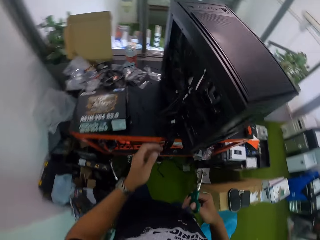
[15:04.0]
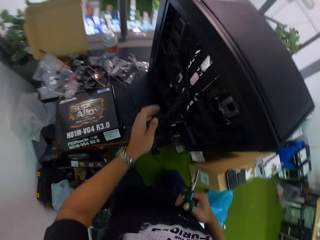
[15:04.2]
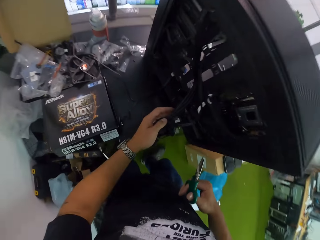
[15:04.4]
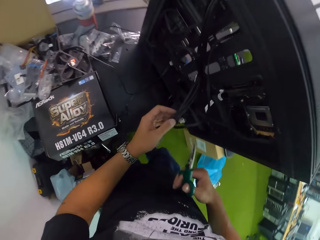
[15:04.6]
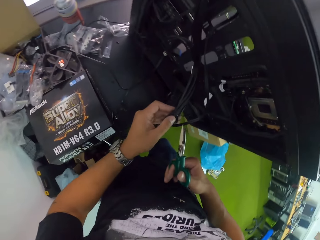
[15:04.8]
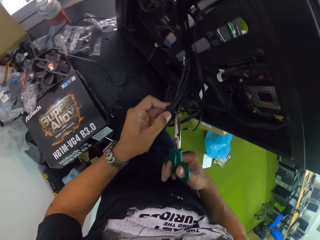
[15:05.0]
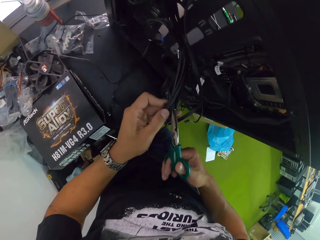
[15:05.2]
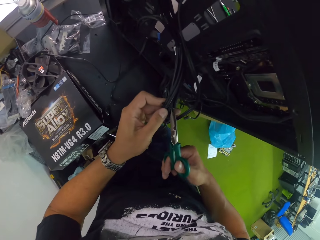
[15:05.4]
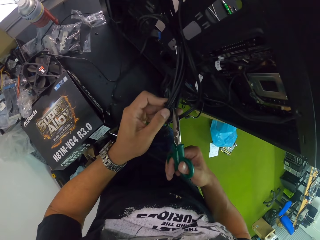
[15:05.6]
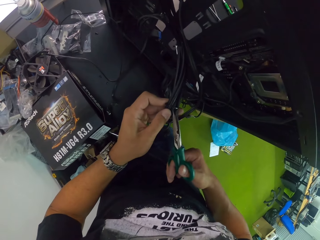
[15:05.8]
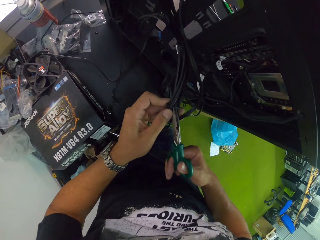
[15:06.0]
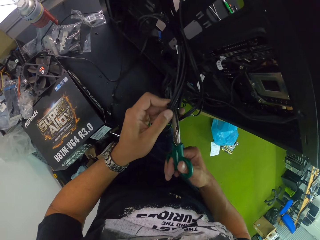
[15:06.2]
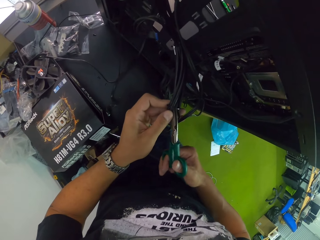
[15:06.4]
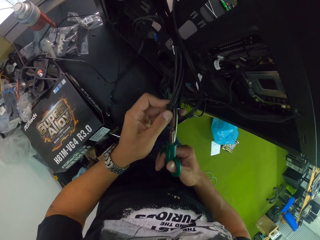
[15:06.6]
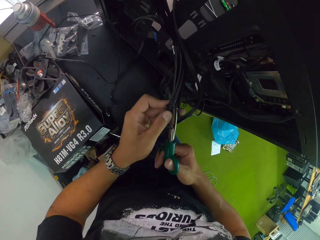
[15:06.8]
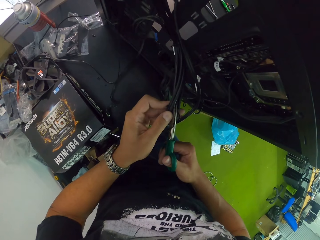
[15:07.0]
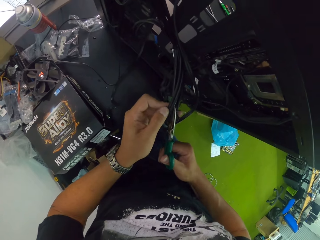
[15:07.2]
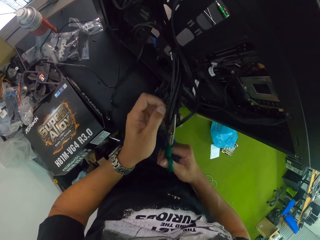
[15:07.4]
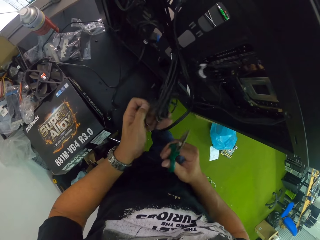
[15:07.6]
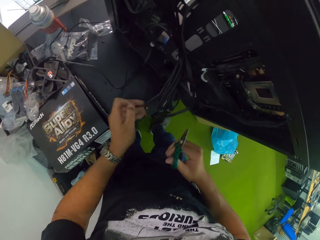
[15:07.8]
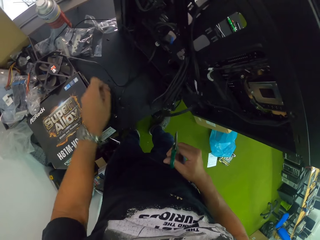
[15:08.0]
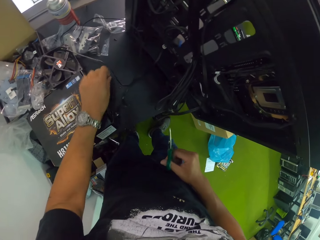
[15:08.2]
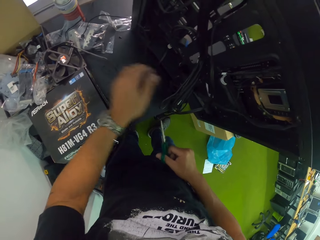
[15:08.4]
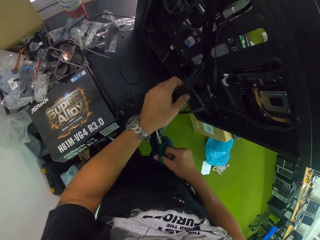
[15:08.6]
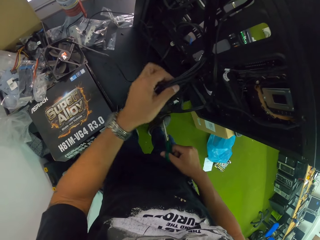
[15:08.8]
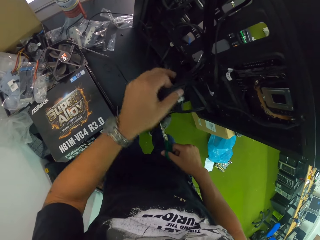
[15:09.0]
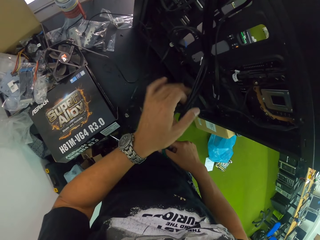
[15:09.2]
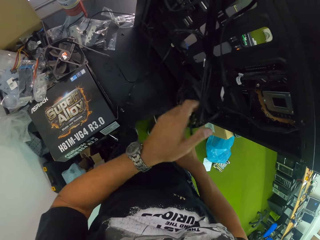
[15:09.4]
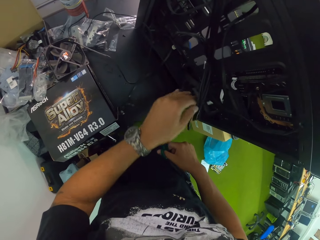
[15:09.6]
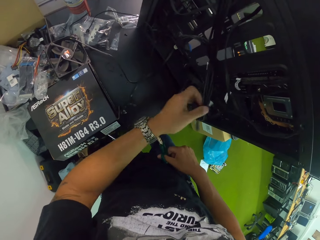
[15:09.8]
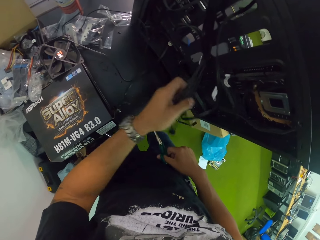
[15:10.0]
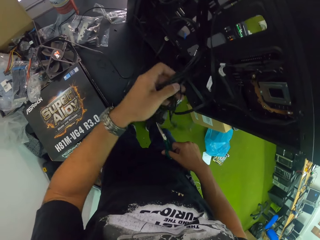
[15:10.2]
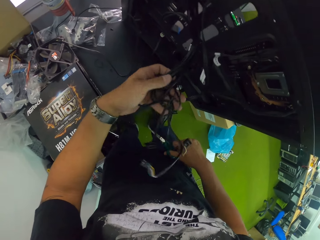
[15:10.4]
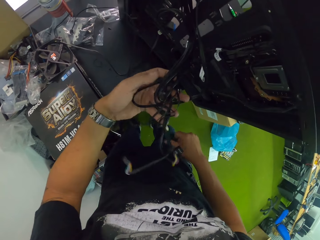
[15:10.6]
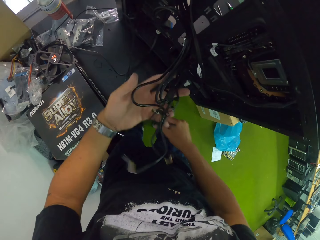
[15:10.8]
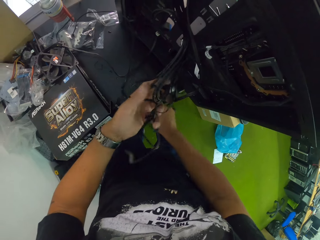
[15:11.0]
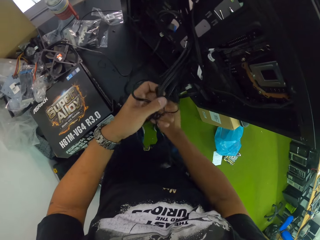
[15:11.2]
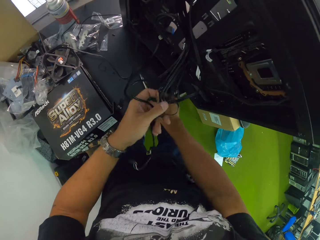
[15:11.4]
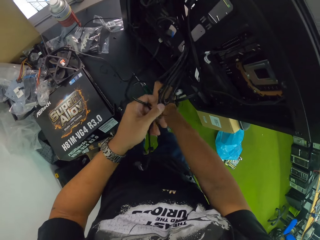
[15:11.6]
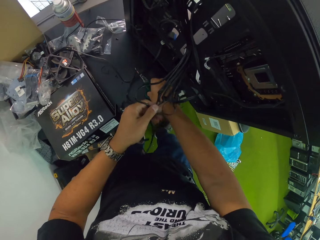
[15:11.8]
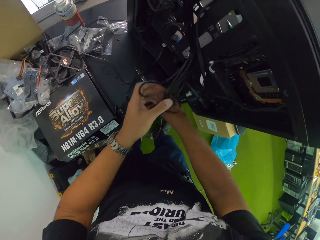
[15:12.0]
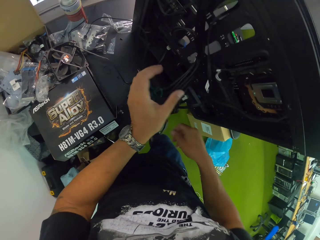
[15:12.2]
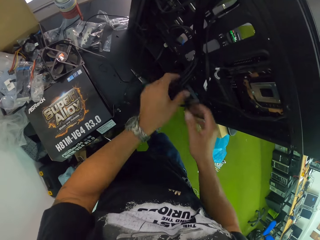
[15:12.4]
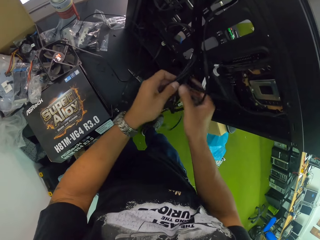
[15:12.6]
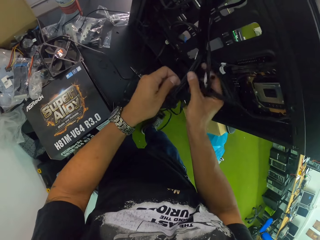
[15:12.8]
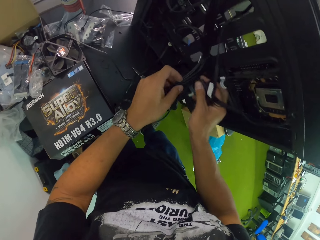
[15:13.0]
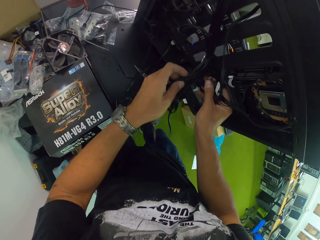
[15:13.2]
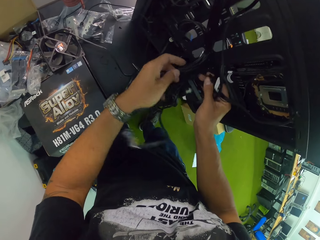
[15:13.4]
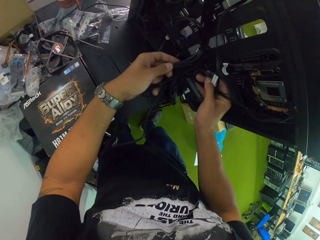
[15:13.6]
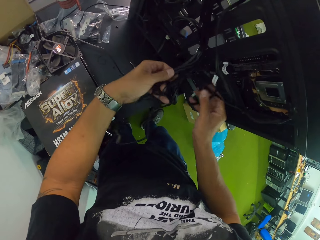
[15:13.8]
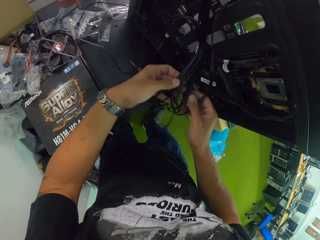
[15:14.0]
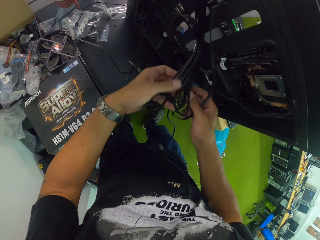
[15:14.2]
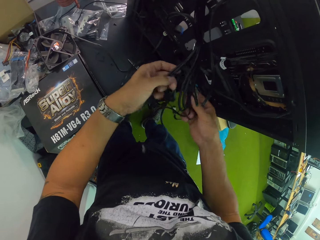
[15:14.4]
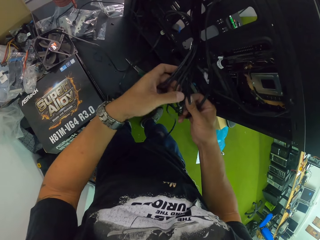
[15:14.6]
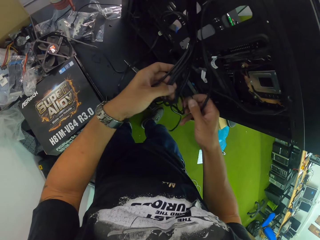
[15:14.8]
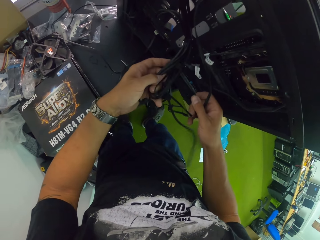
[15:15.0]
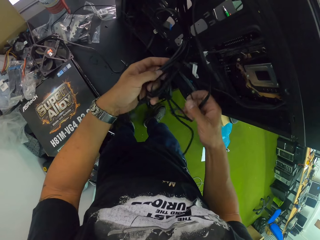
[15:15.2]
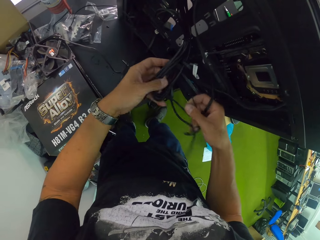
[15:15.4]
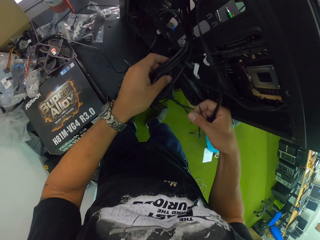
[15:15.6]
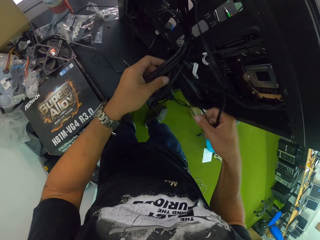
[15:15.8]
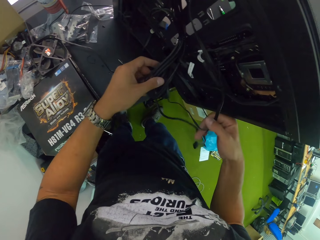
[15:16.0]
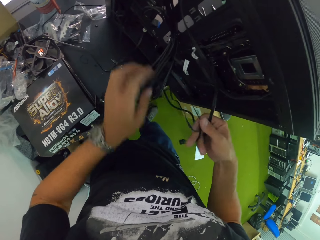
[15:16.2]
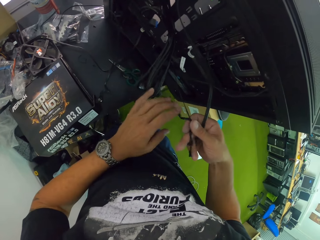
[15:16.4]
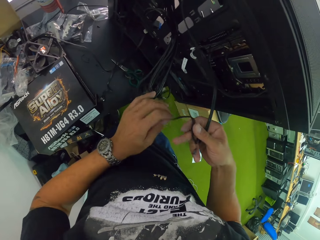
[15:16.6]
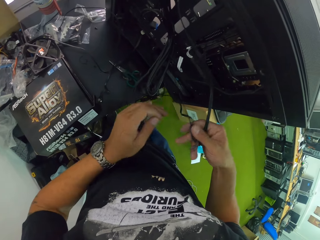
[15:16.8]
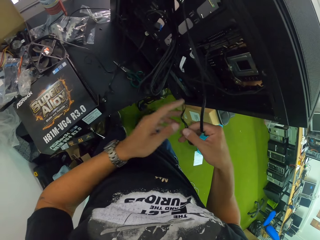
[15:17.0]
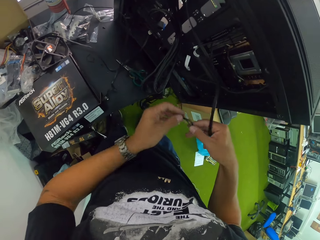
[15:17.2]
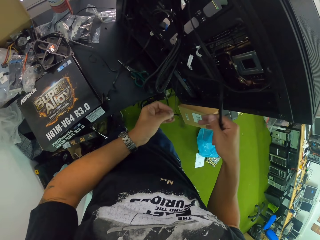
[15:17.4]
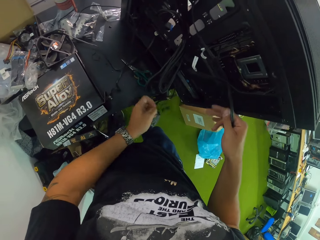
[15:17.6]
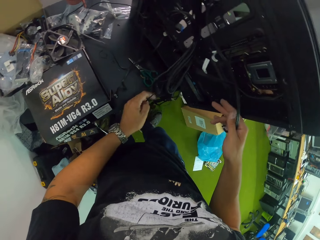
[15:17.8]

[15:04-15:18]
The camera wearer picks the cable wire with his left hand. He cuts the cable tightener with the scissors in his right hand. He drops the cable tightener on the table with his left hand. He grabs the cables. He adjusts the cable wire with his left hand. He drops the scissors on the table with his right hand. He adjusts the cable wire with both hands. He picks the cables.

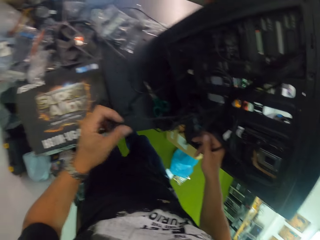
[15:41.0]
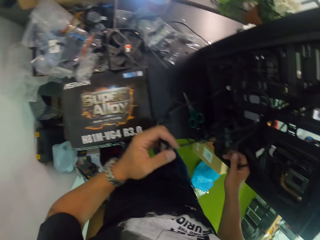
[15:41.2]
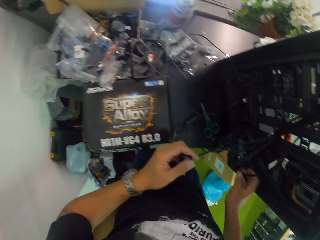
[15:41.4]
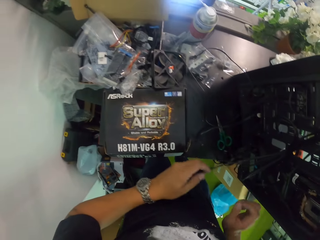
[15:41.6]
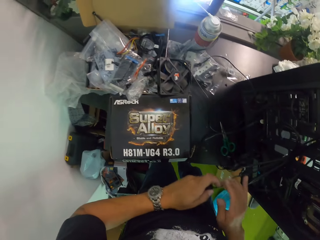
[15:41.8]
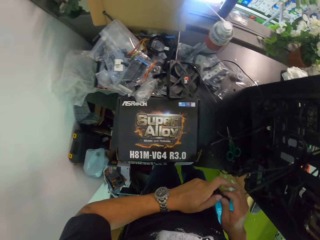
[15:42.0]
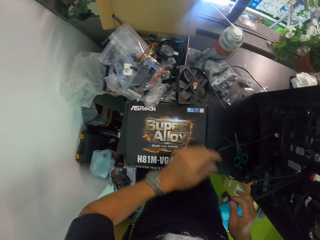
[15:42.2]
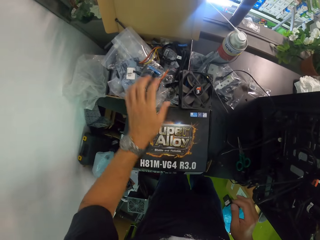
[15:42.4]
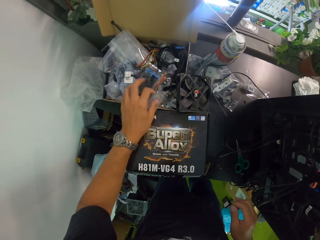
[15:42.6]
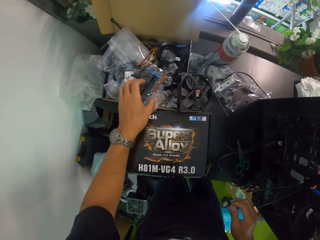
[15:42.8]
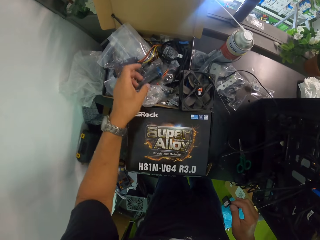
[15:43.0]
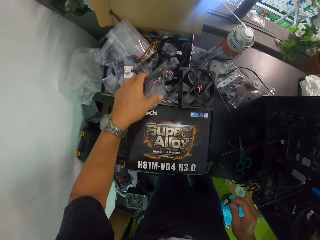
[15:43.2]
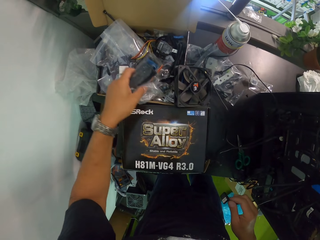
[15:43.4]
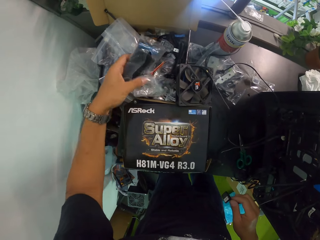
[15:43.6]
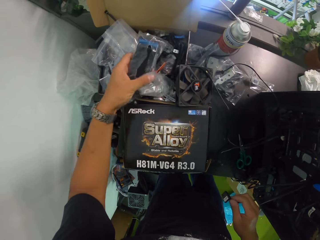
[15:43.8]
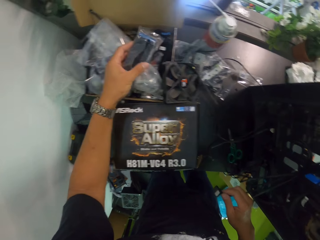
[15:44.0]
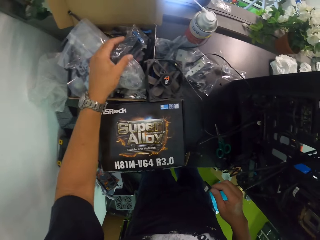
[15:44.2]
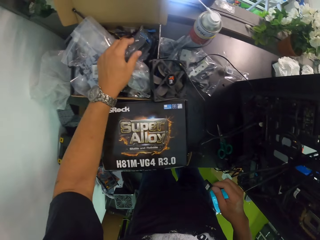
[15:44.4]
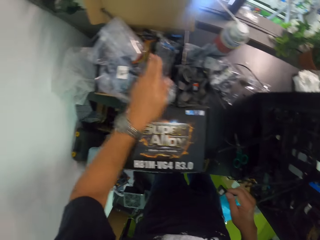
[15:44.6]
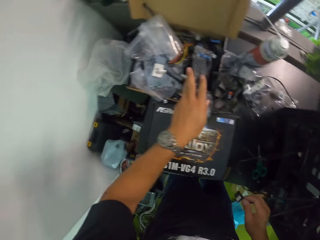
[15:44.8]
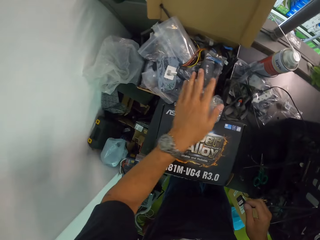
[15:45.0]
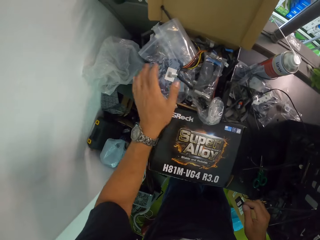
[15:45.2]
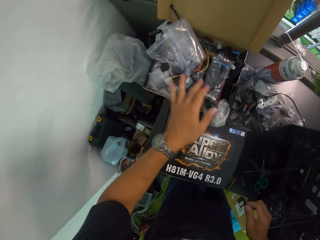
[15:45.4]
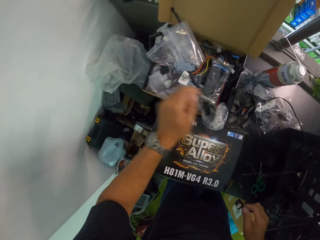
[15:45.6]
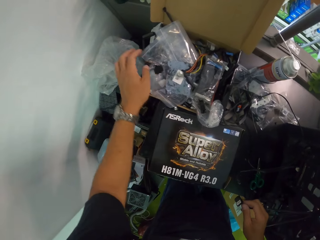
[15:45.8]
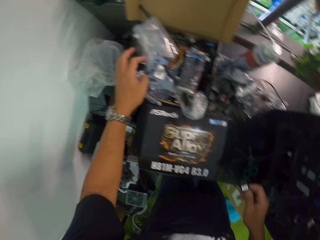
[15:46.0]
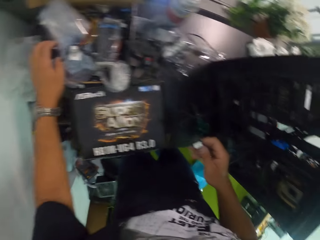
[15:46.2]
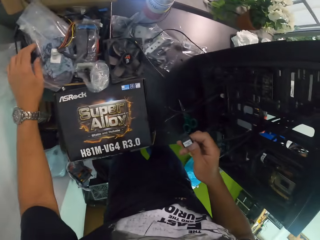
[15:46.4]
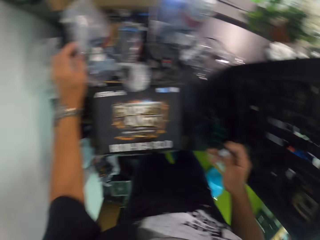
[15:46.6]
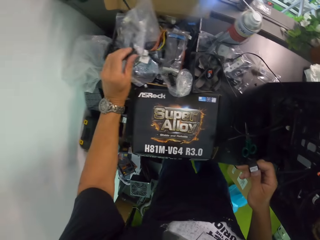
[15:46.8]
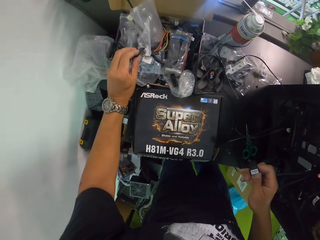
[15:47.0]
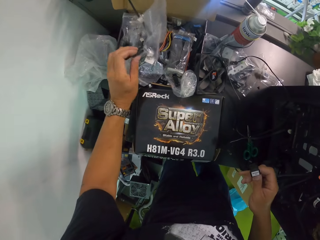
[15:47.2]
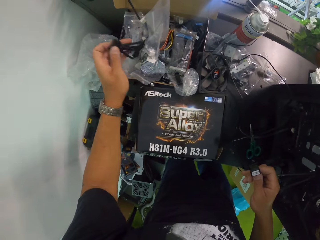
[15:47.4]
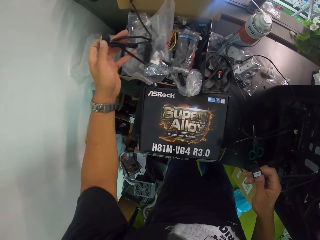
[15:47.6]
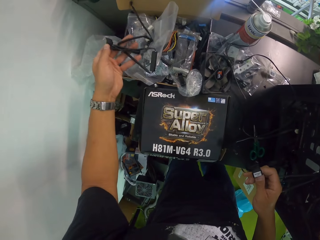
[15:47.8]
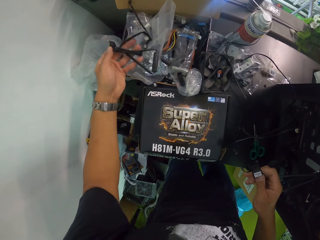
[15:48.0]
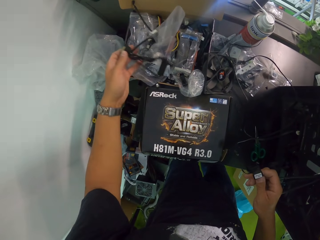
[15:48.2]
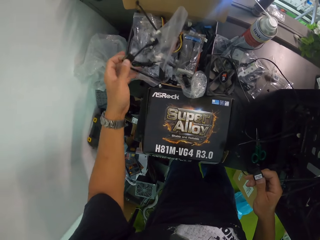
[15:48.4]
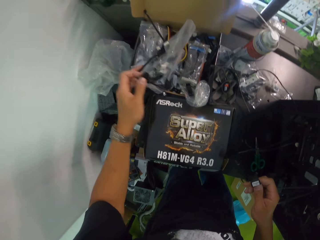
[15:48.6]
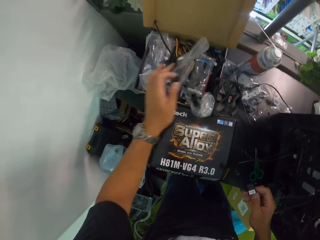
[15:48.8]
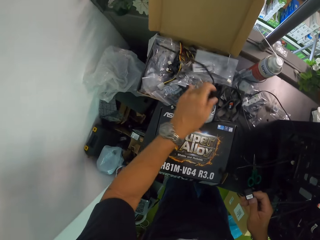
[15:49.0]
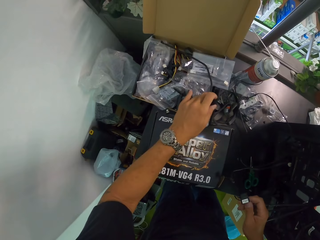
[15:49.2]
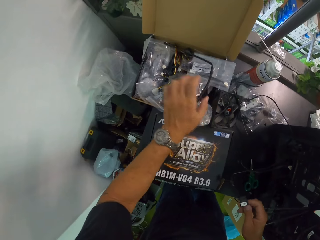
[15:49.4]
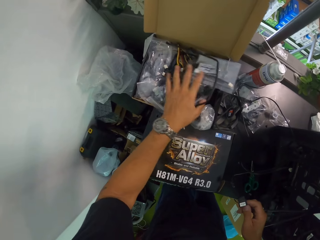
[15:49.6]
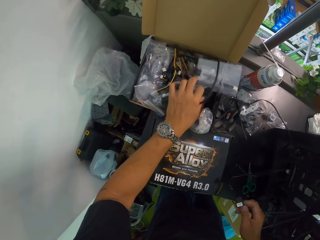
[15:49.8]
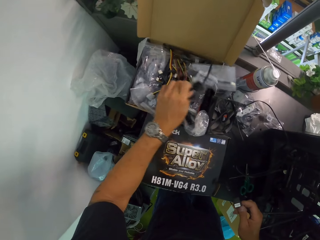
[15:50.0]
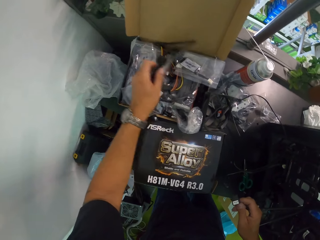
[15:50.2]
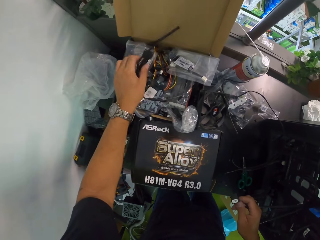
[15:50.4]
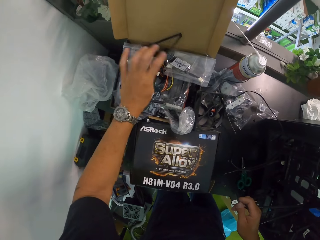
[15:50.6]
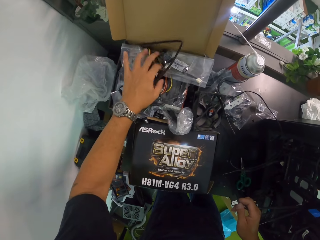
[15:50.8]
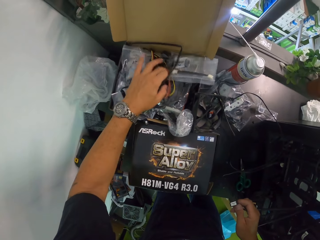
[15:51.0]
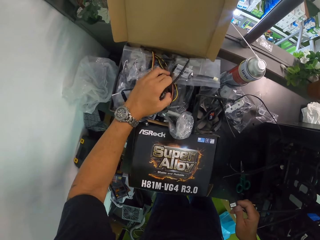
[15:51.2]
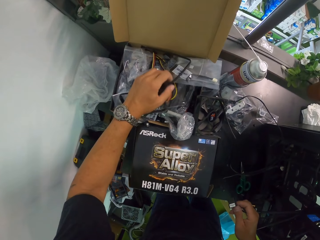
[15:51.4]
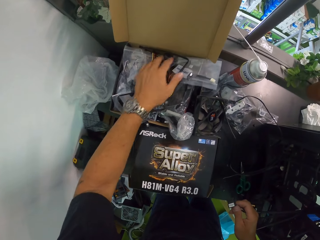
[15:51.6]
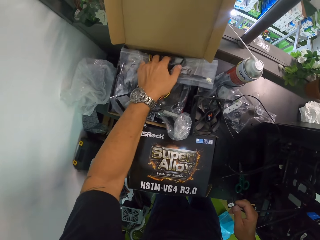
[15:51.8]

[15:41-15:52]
The camera wearer searches for a wire cable inside a pack on the table with his left hand.
